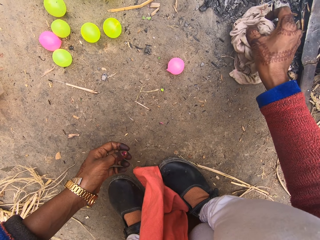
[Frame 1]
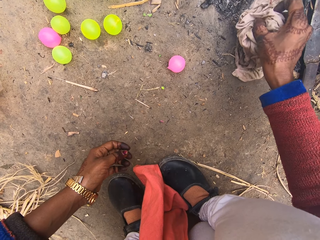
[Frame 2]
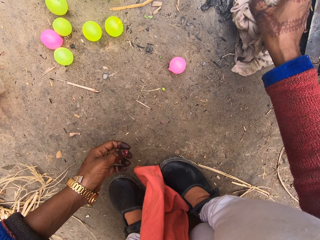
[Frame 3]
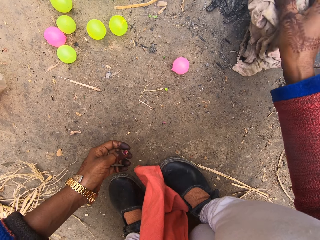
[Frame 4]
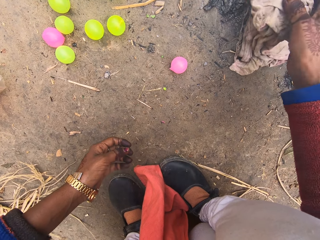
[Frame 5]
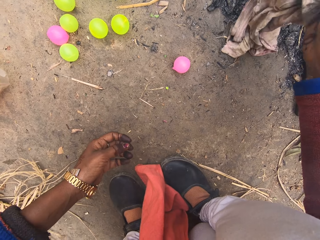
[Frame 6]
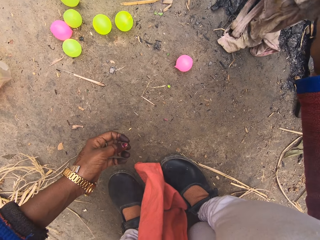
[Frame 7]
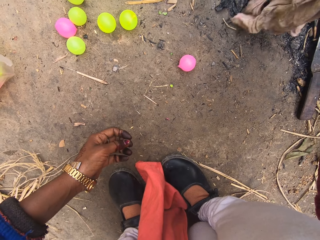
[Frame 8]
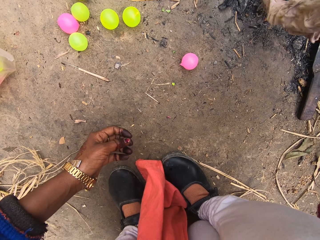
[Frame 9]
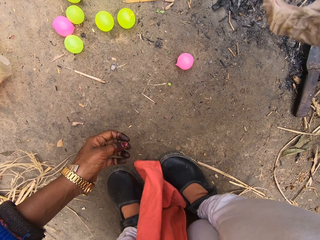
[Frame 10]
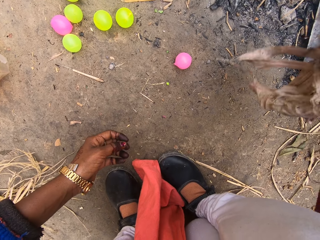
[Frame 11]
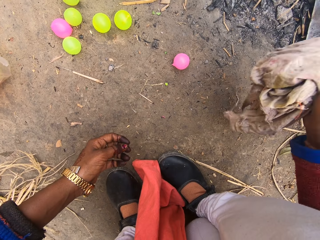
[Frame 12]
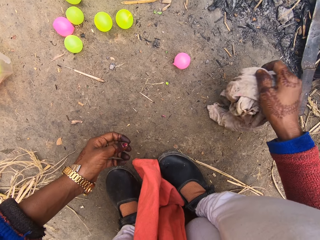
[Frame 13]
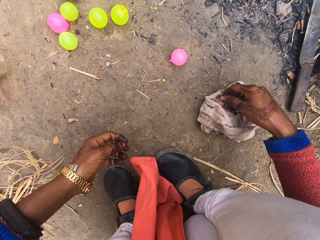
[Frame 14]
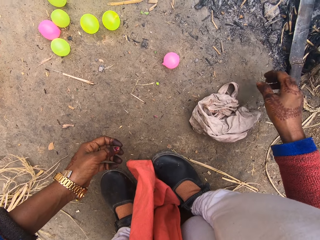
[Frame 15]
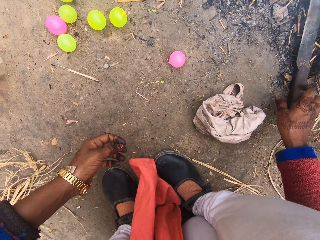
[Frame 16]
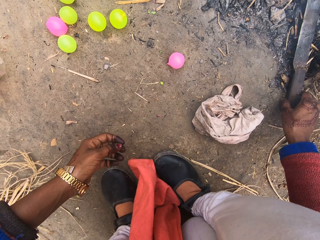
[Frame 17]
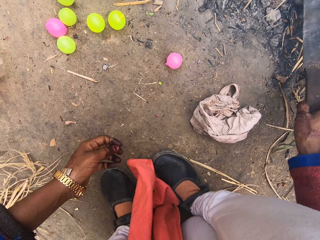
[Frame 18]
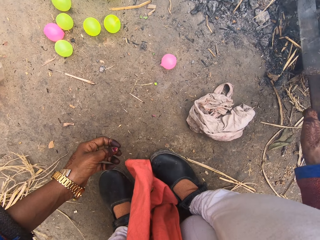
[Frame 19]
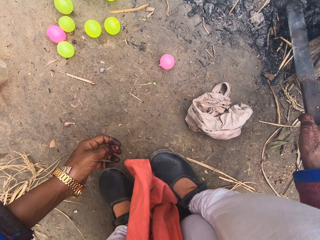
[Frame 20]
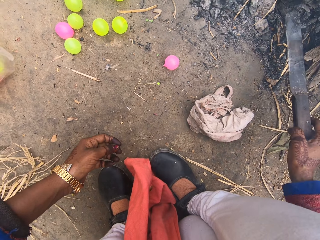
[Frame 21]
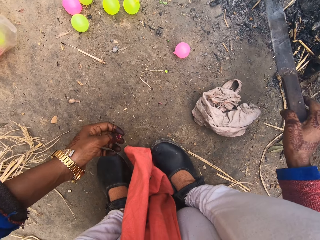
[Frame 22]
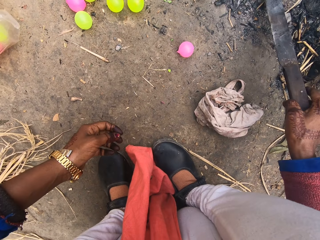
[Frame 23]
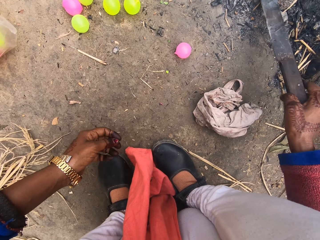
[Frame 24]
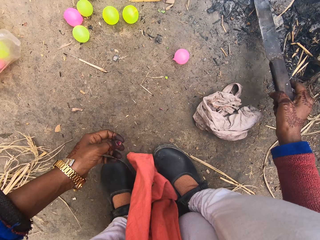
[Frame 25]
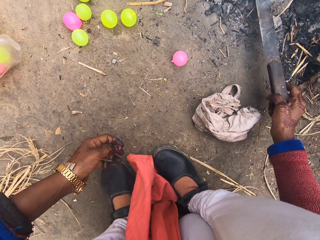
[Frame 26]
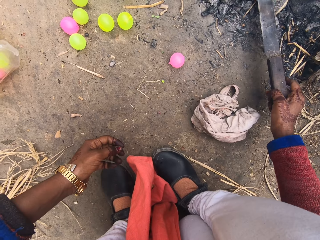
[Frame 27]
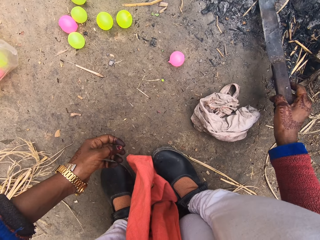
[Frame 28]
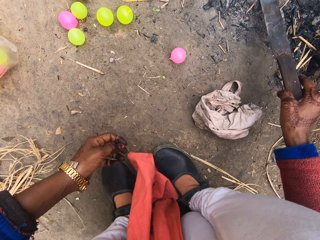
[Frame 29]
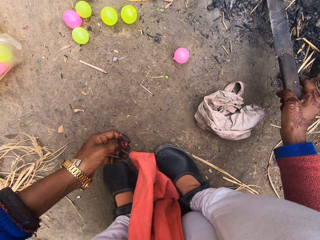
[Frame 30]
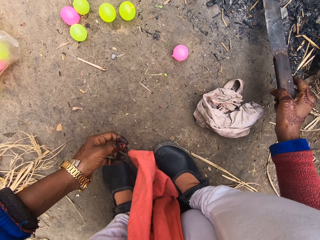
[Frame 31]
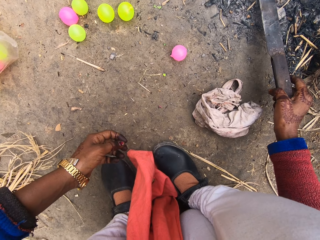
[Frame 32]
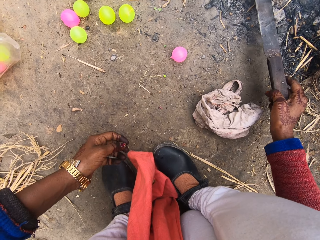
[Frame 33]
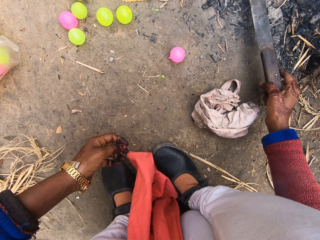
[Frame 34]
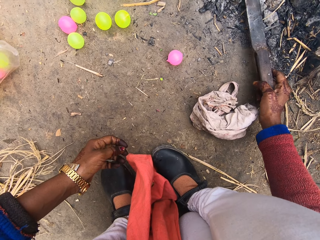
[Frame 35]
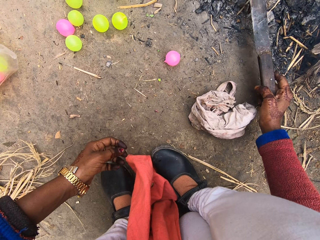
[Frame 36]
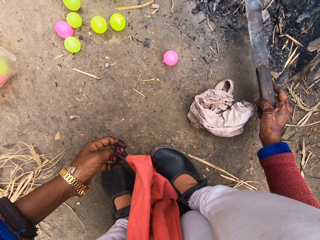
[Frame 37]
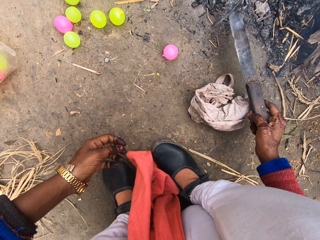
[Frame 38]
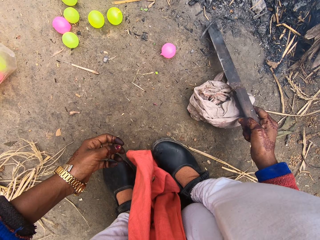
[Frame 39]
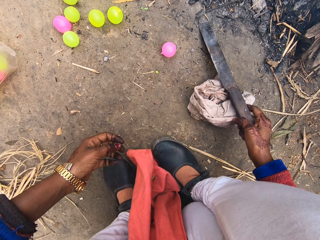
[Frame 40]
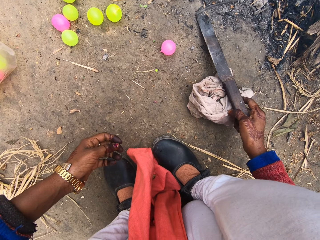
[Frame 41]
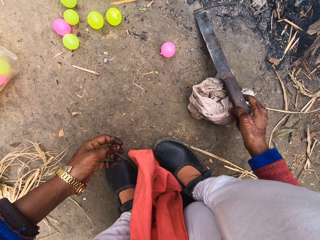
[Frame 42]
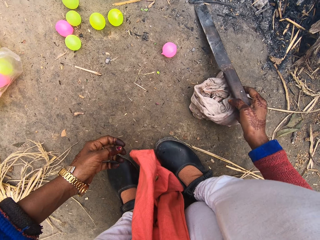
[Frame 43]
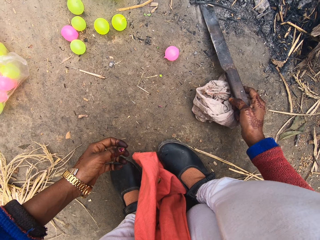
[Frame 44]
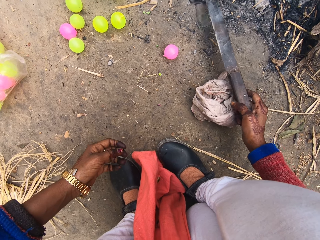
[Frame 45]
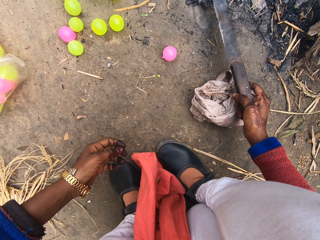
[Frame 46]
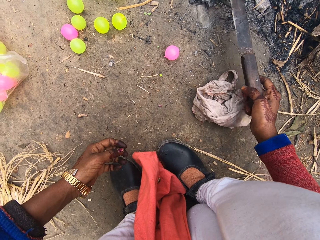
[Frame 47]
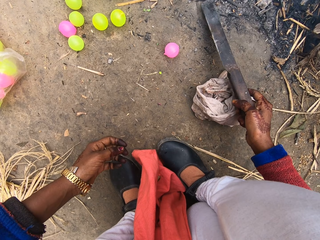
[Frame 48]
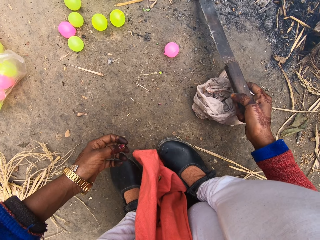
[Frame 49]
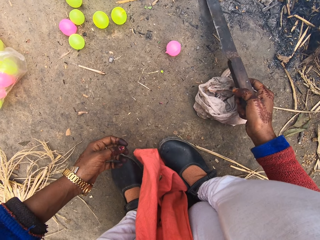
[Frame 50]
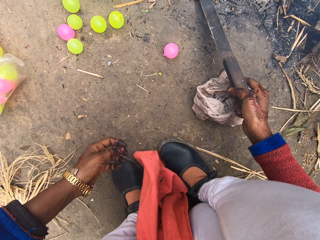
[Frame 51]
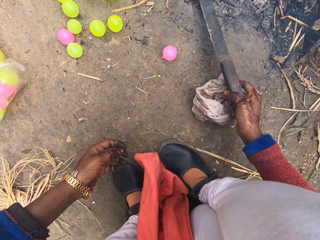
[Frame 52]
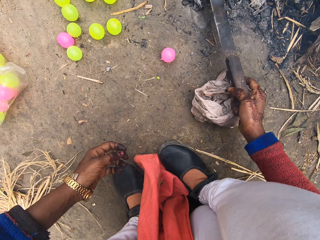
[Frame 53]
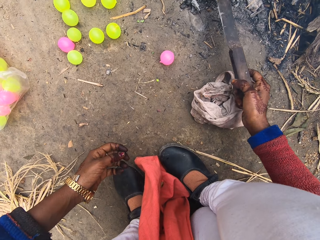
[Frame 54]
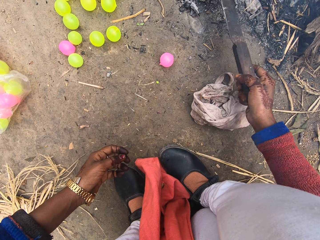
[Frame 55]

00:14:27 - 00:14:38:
The camera wearer drops the cloth on the ground. They pick up the knife from the ground. They remove a hot nail from the fire with the knife. They carry the nail with the knife. They drop the nail on the ground. They move the nail with the knife.

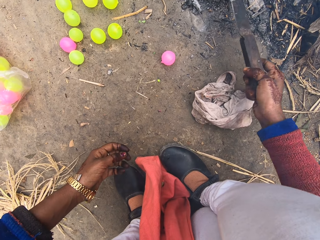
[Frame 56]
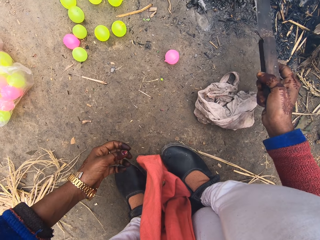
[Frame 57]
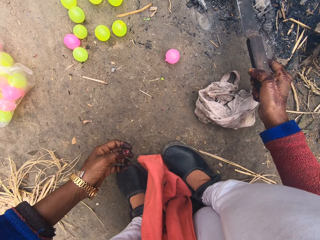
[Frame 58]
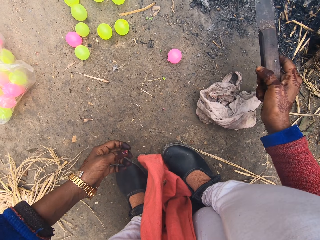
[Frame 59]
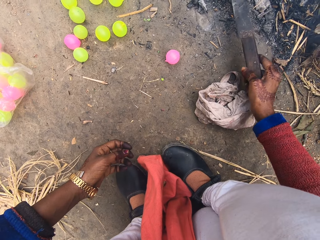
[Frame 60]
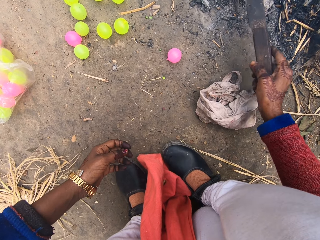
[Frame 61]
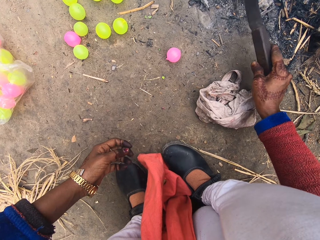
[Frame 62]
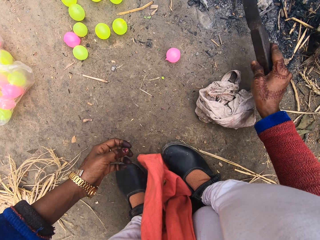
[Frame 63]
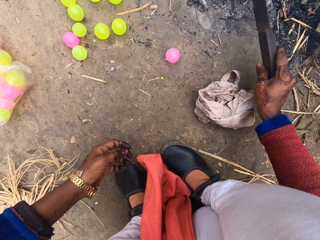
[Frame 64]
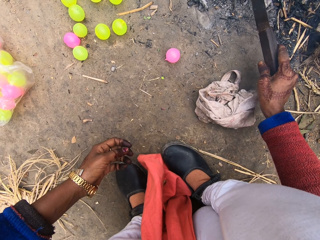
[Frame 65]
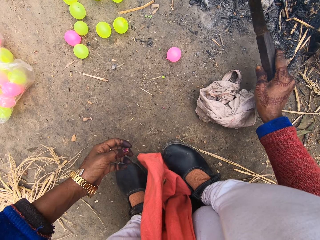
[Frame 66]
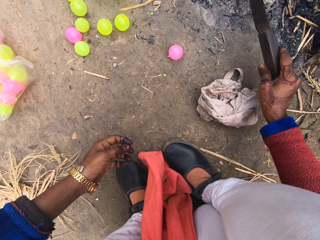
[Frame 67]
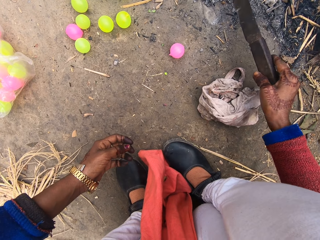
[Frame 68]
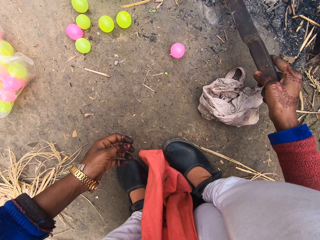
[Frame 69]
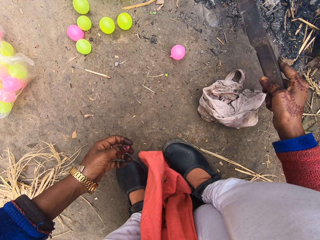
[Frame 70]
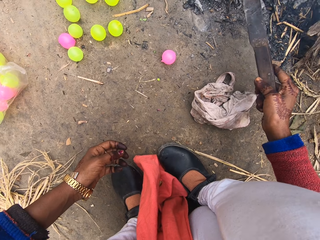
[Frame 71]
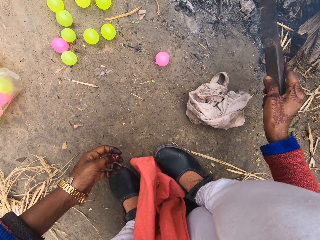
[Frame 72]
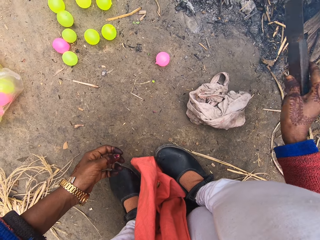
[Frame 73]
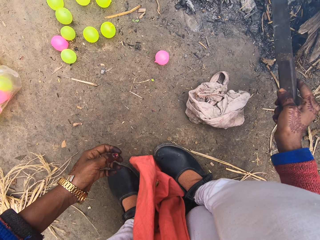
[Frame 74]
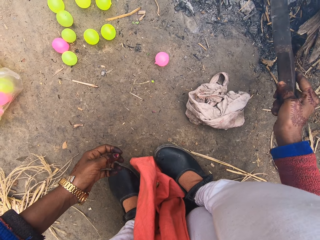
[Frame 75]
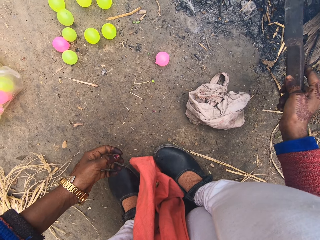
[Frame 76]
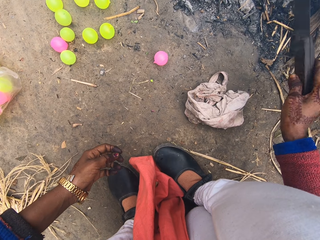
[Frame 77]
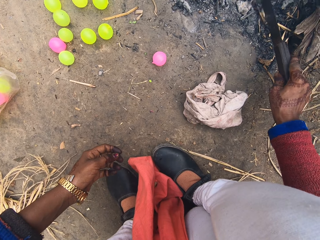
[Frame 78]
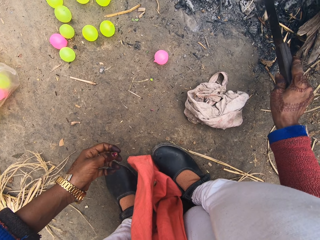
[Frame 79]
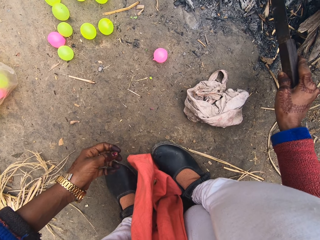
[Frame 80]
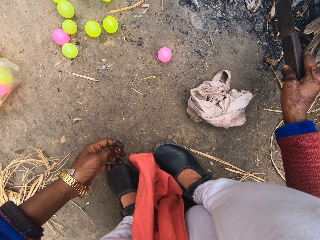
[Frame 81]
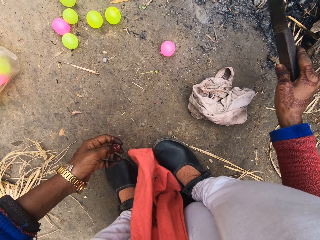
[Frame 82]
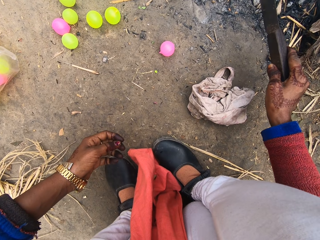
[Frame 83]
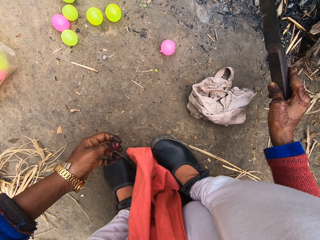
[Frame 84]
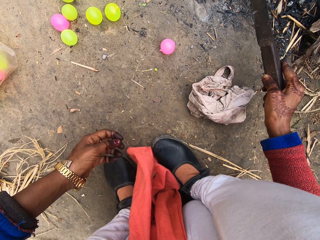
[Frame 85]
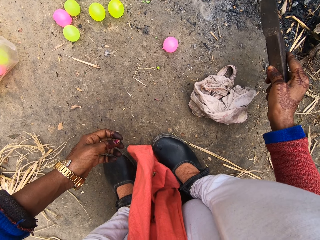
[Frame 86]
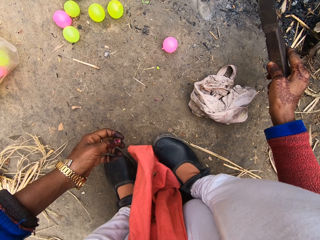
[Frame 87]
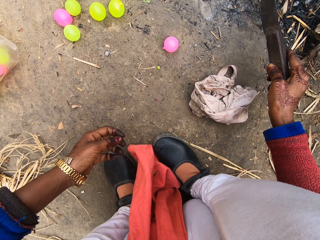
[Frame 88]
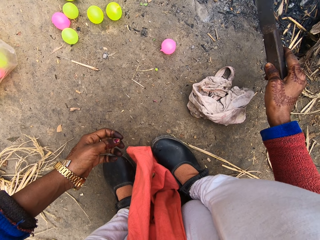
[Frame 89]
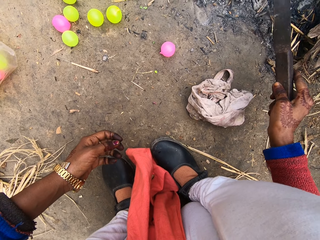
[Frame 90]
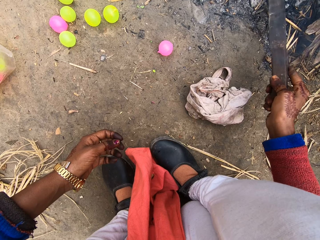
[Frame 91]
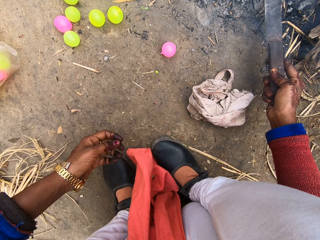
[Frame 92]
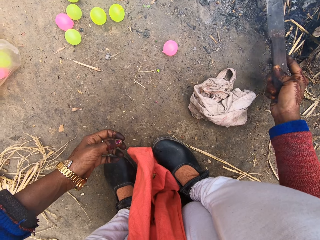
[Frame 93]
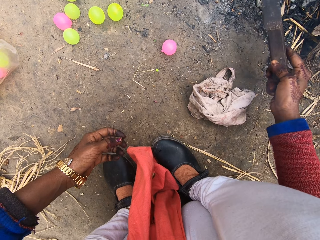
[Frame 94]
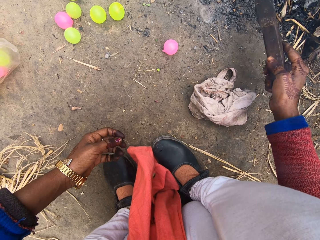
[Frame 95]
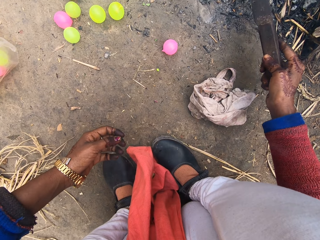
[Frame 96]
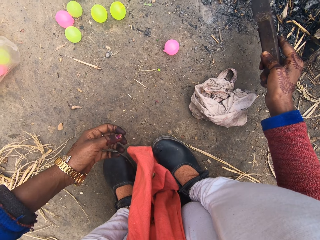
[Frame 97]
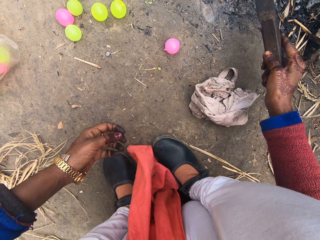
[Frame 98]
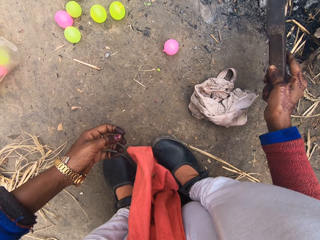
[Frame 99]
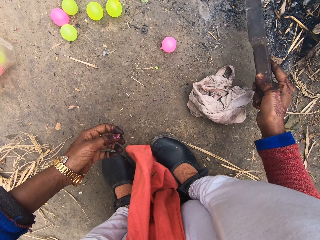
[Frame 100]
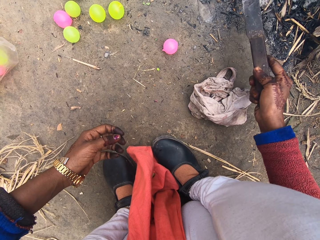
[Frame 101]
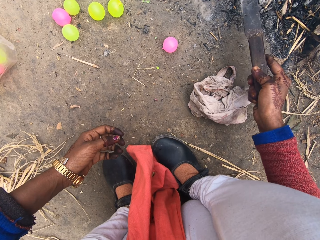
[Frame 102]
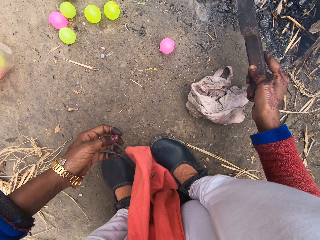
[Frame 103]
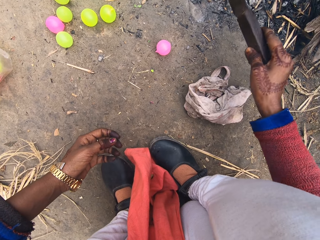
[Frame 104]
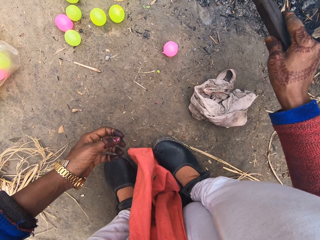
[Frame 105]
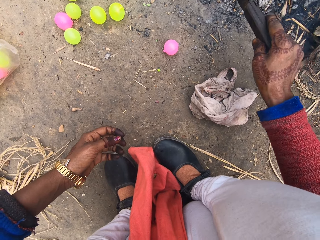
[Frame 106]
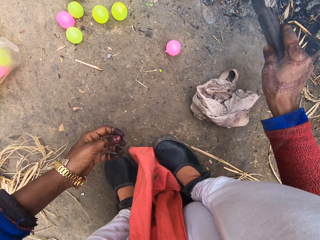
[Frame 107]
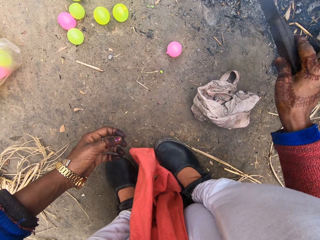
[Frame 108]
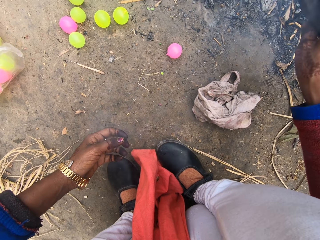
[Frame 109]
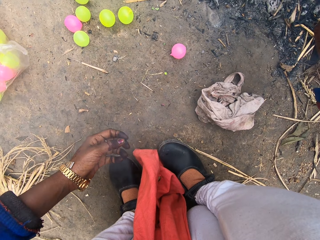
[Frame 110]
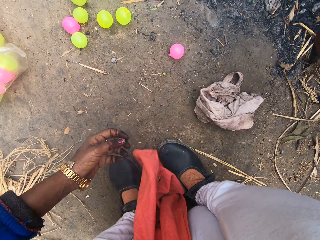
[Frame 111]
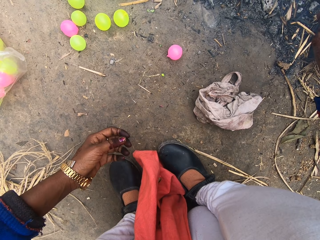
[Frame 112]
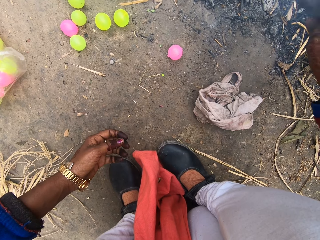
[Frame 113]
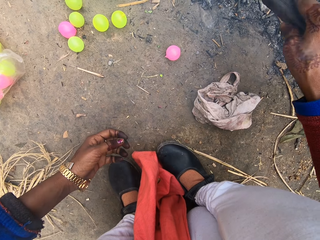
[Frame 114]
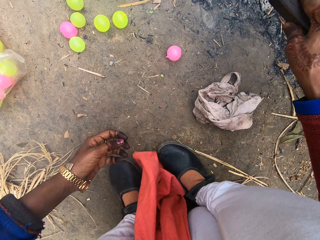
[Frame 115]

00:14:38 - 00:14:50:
The camera wearer breaks wood with the knife. They hit the knife down.
